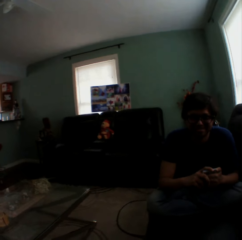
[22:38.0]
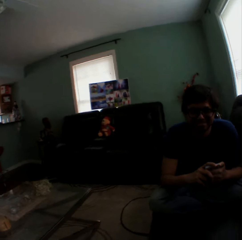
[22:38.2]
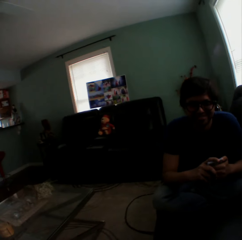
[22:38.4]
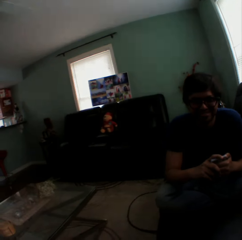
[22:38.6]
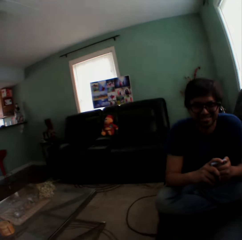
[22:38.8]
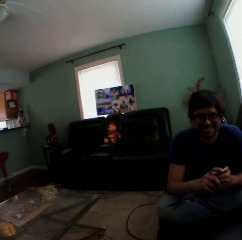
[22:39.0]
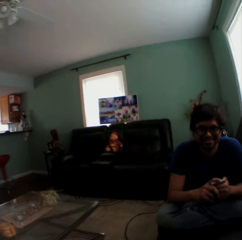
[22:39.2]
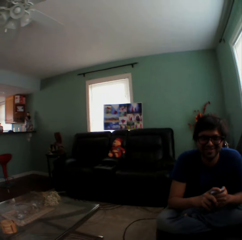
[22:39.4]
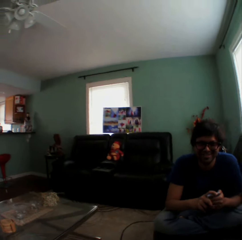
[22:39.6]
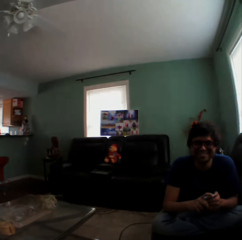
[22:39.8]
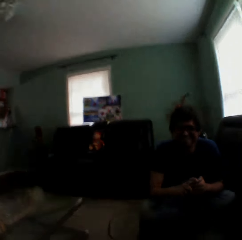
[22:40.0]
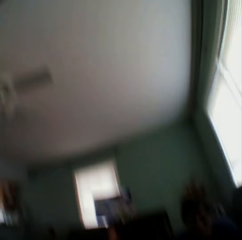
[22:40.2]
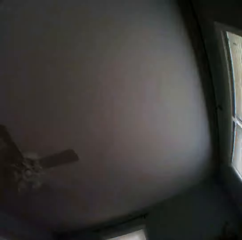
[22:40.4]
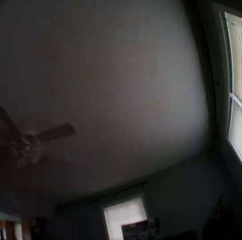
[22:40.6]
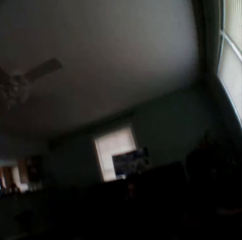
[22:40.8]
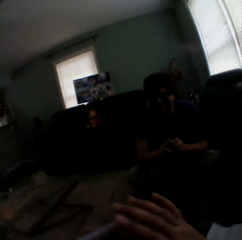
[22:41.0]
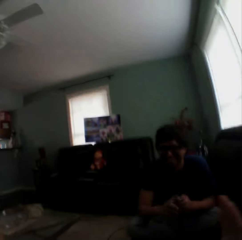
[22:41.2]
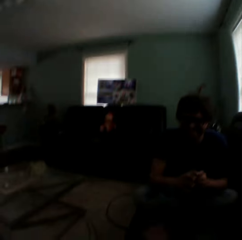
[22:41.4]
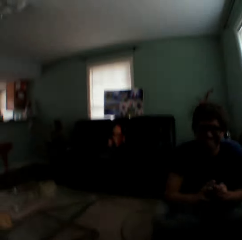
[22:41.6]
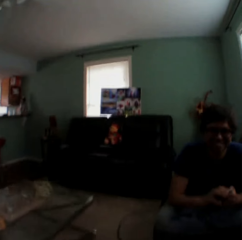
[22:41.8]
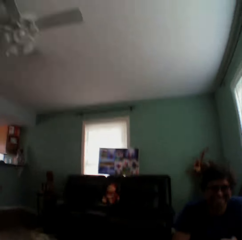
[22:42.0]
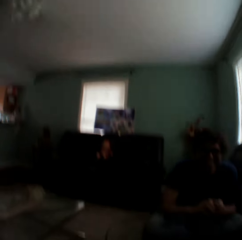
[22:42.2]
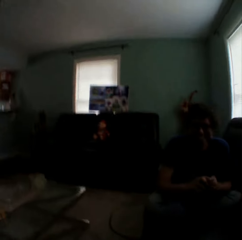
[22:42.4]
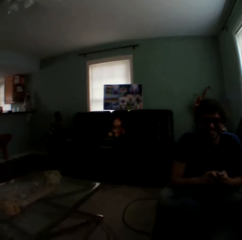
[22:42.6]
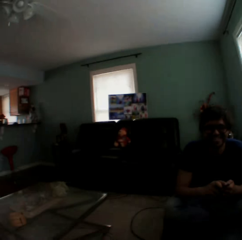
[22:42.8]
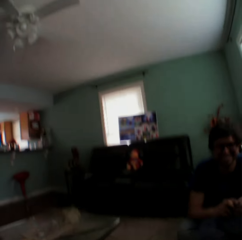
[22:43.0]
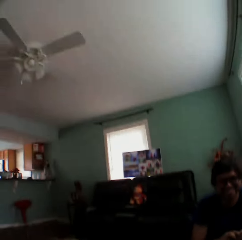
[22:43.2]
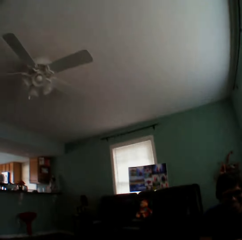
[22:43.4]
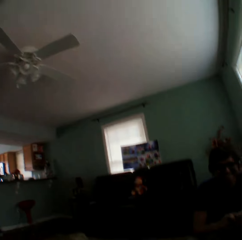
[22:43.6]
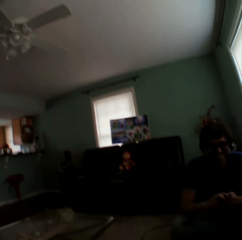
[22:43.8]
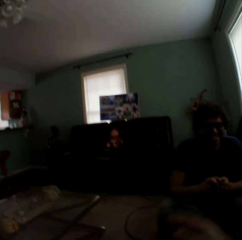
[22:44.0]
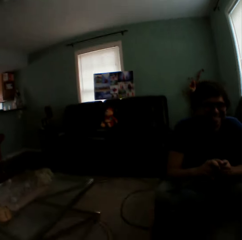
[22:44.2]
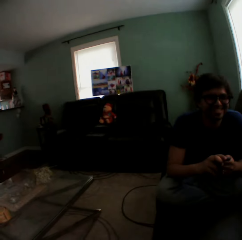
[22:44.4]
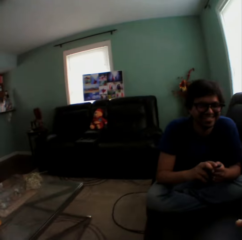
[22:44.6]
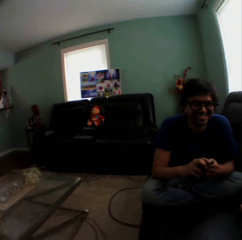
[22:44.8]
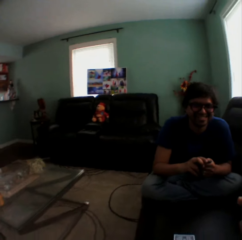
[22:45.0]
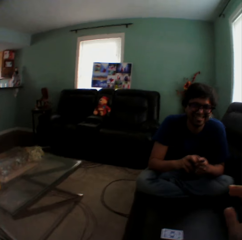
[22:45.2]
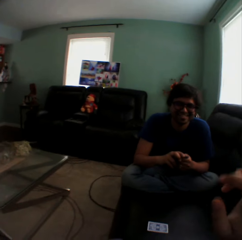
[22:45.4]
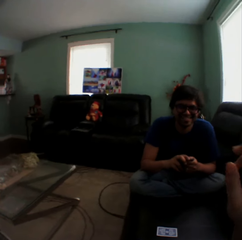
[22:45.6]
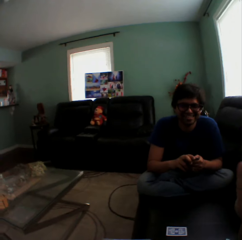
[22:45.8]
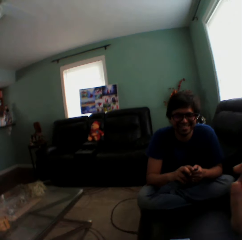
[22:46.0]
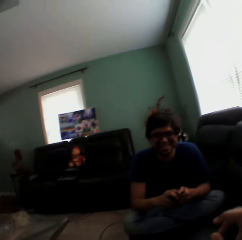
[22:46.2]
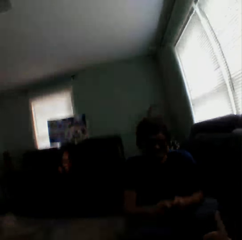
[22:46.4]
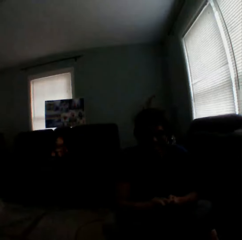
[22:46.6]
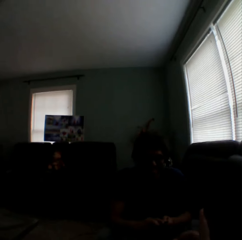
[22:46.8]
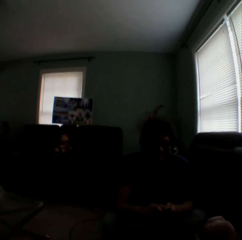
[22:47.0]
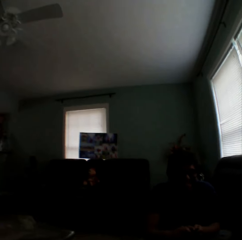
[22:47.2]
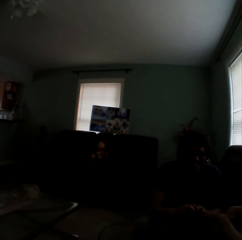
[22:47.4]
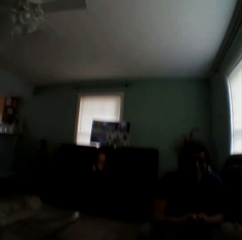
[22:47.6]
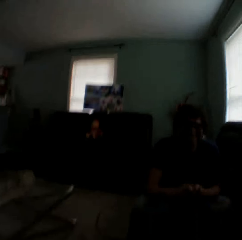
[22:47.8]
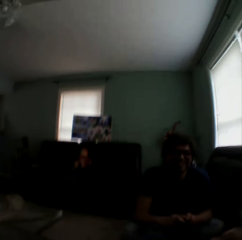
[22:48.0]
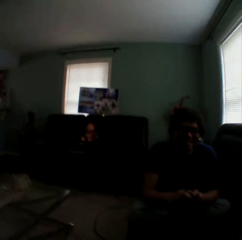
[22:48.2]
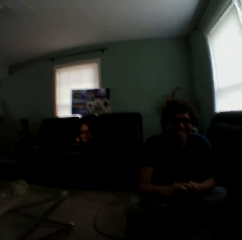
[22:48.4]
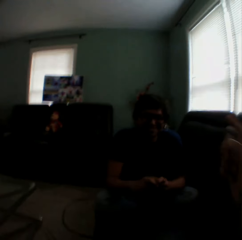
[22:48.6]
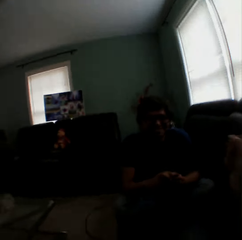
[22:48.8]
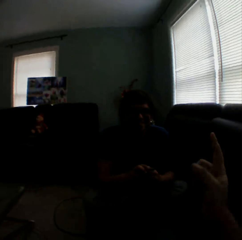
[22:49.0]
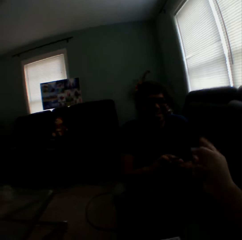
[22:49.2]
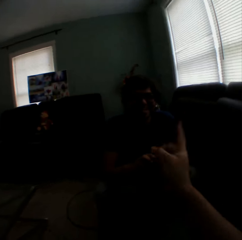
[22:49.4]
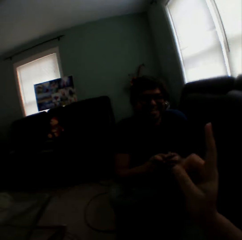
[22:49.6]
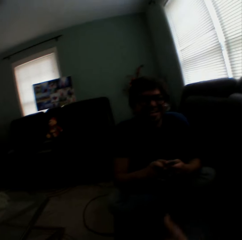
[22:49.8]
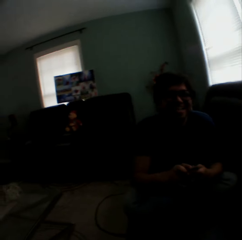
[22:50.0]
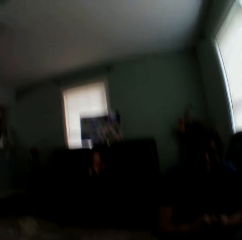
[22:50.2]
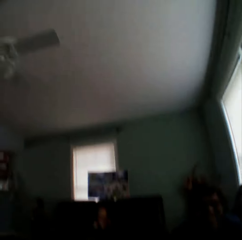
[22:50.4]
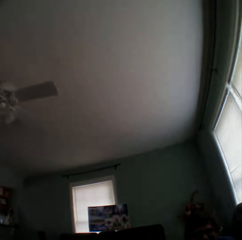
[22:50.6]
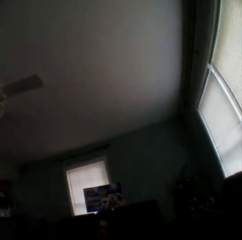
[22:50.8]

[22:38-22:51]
The camera wearer lifts a hand. They sway a hand. They turn to the side.

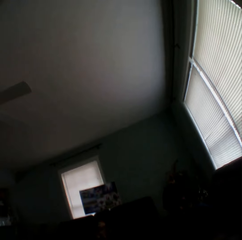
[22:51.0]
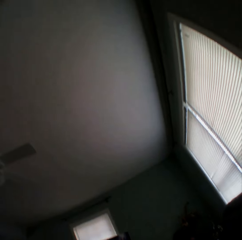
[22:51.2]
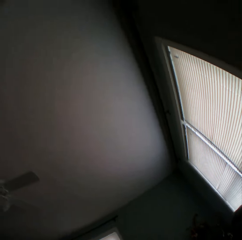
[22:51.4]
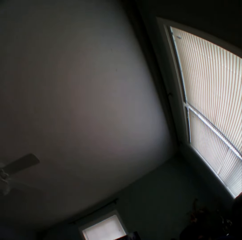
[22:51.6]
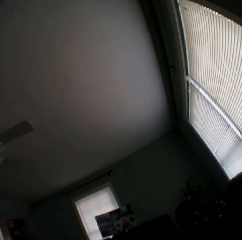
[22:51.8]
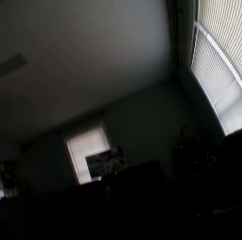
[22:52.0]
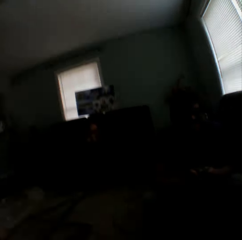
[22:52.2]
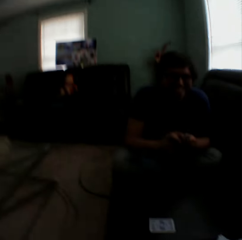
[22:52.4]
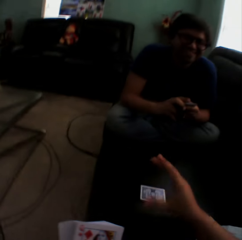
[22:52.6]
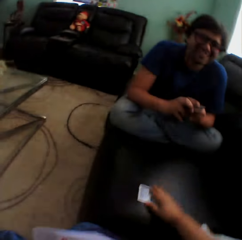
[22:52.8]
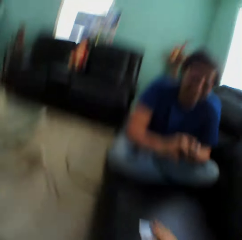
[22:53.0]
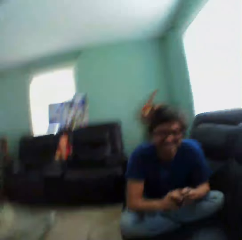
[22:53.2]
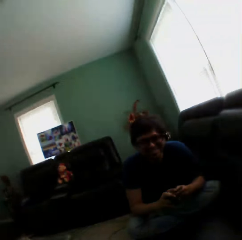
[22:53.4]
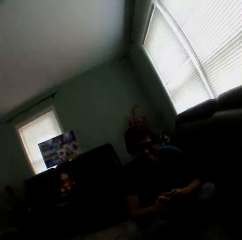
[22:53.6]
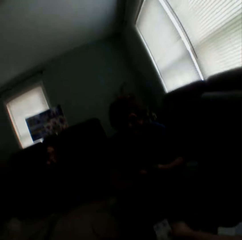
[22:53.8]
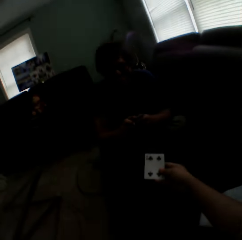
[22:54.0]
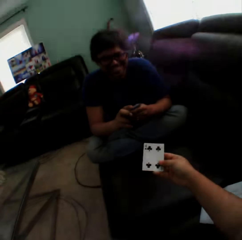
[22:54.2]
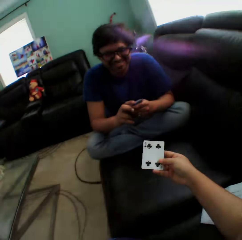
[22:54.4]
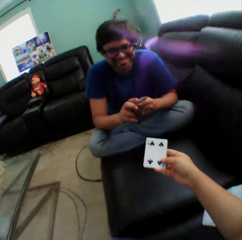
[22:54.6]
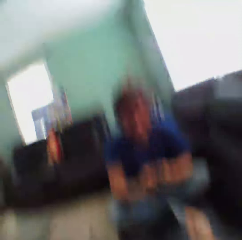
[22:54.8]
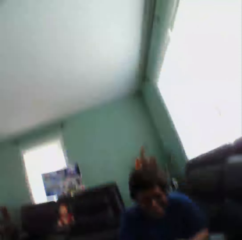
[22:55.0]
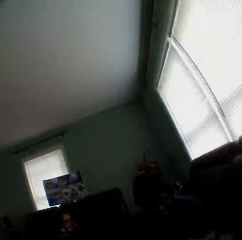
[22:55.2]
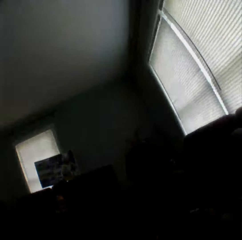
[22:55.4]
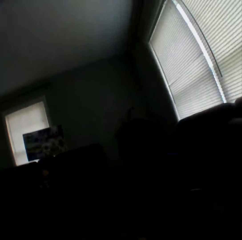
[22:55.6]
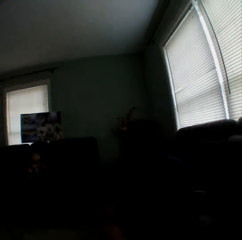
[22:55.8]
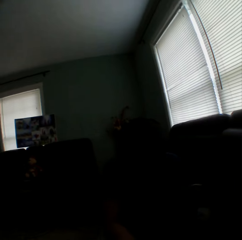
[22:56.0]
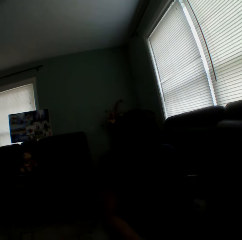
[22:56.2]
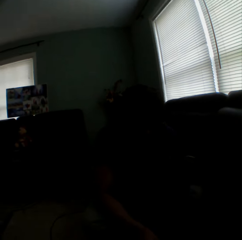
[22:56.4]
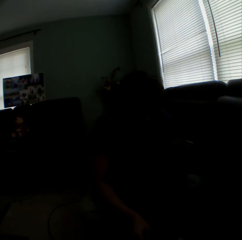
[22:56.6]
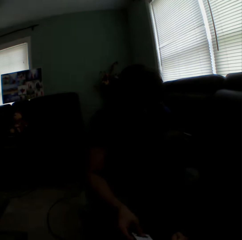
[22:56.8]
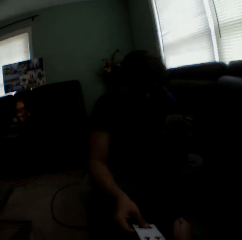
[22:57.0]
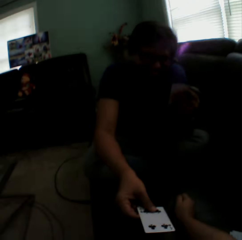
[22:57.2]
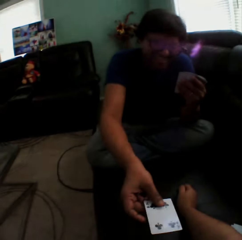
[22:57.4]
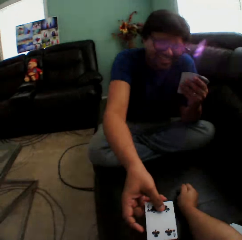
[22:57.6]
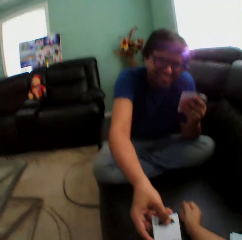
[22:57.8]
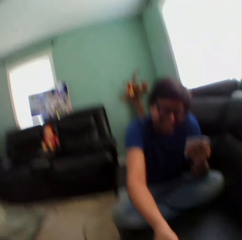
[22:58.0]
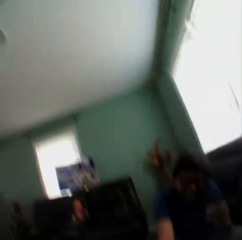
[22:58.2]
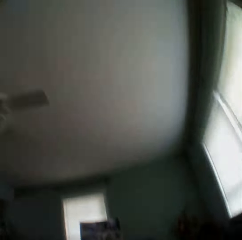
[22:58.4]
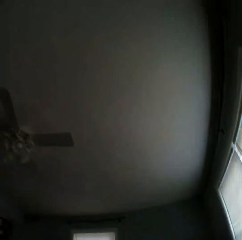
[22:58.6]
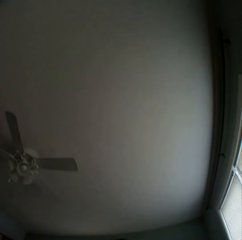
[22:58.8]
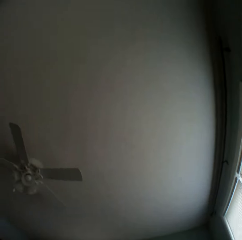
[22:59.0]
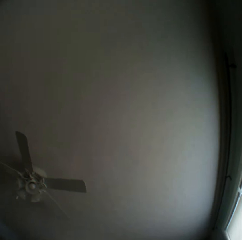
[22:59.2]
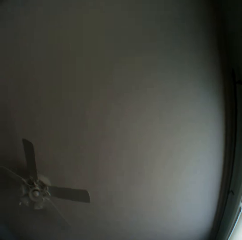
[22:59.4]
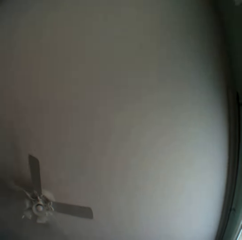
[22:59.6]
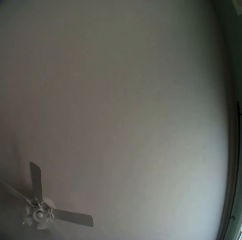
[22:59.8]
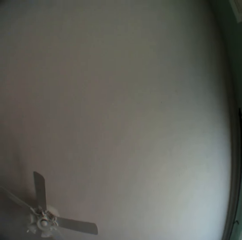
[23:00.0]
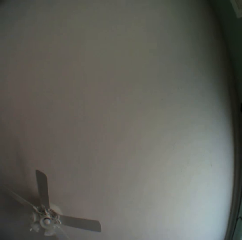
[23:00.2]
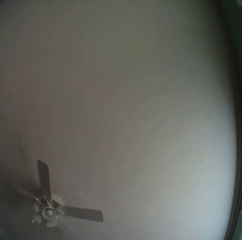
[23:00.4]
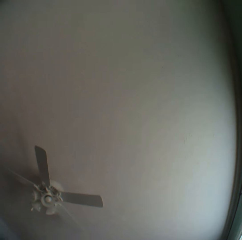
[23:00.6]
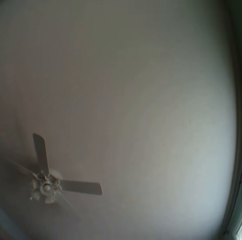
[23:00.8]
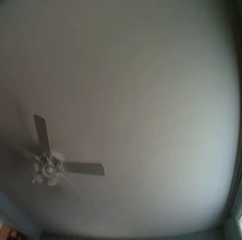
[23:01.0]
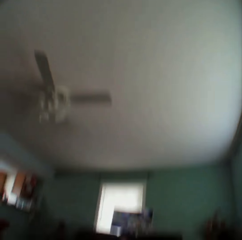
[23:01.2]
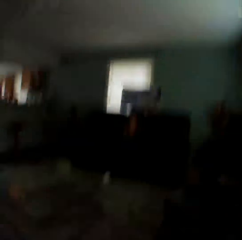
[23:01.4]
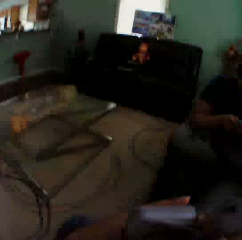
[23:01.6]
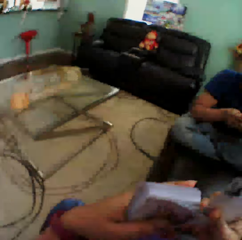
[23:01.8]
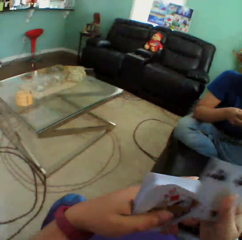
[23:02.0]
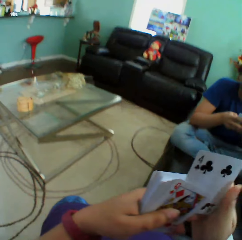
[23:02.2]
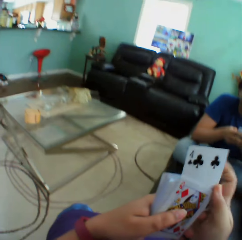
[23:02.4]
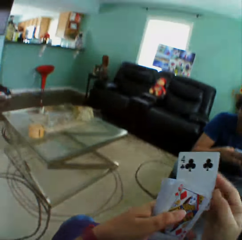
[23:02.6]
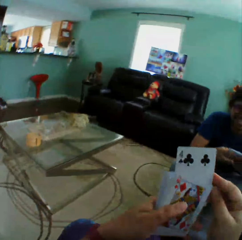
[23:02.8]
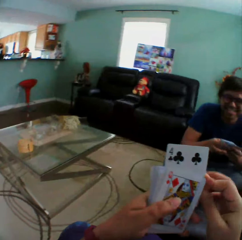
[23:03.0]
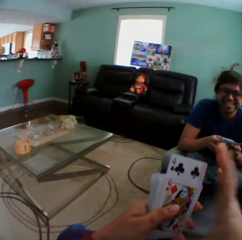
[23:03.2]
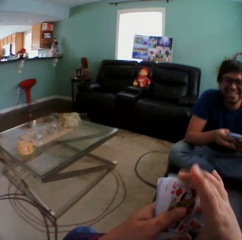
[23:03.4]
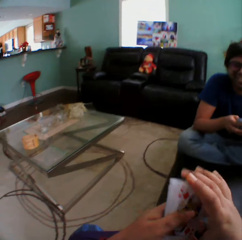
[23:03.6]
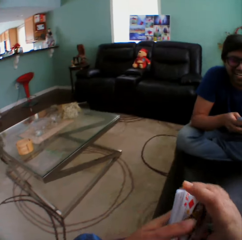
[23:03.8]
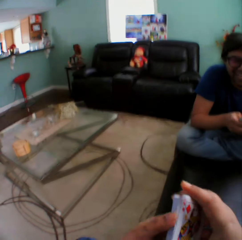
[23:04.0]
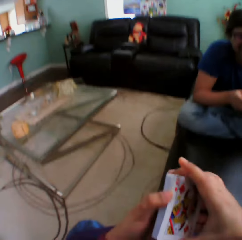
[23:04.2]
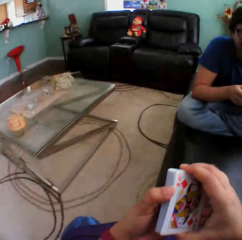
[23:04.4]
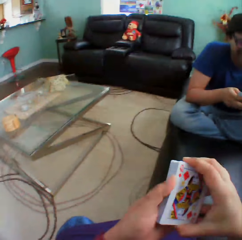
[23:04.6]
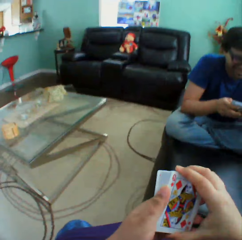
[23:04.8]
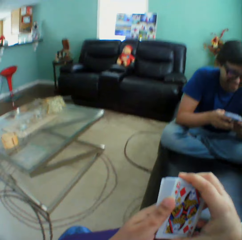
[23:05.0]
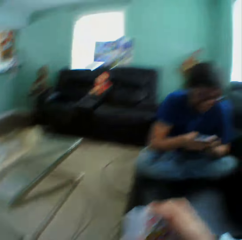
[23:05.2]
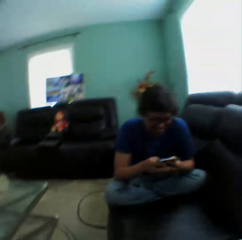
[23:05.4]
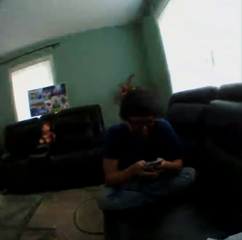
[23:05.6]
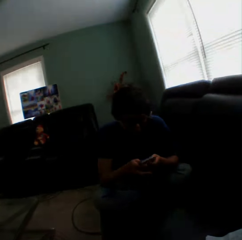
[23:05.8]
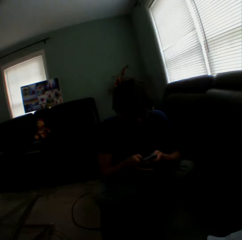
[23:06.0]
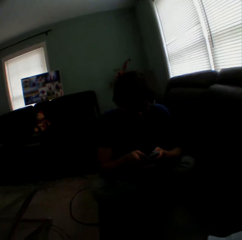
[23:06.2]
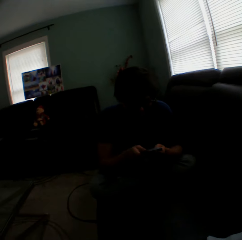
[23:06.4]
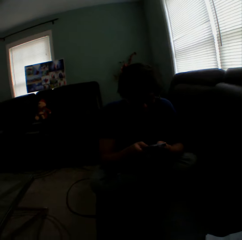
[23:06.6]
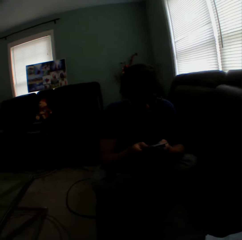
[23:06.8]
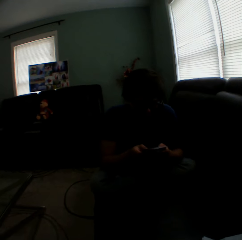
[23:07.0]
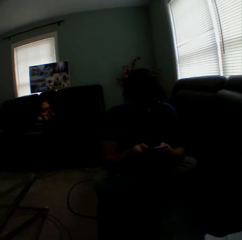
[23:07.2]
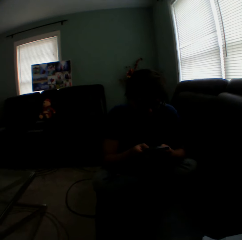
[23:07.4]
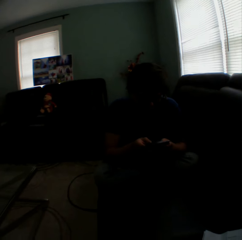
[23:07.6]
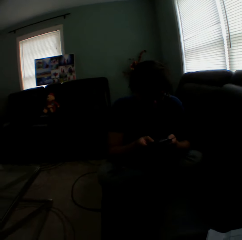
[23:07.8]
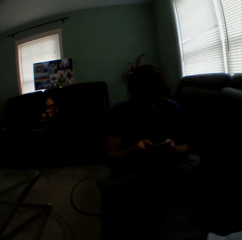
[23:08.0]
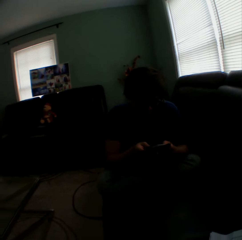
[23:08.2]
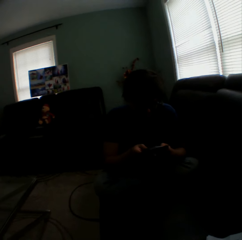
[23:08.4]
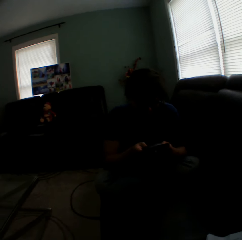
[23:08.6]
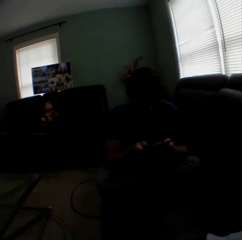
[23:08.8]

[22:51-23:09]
The camera wearer picks up a card on a couch. They hold the playing card on the couch. They turn to the side. They hold the playing card. They turn to the side. A man gives a card to the camera wearer. The man holds a playing card. The camera wearer turns to the side. They hold playing cards. They insert a card in a pile of cards. They turn to the side. The man holds playing cards and arranges cards in a hand.
